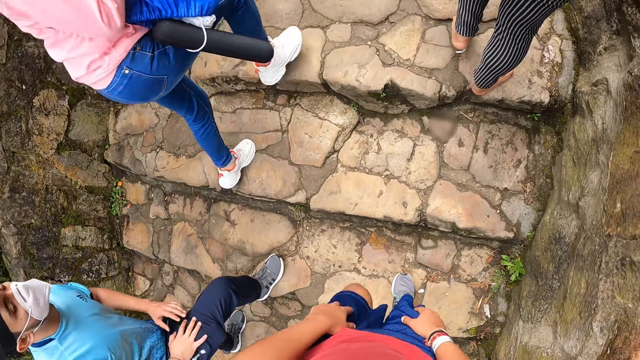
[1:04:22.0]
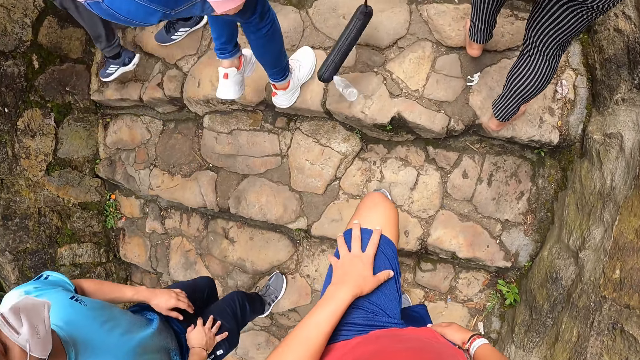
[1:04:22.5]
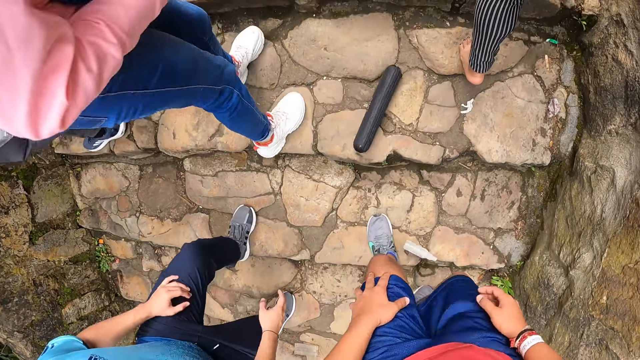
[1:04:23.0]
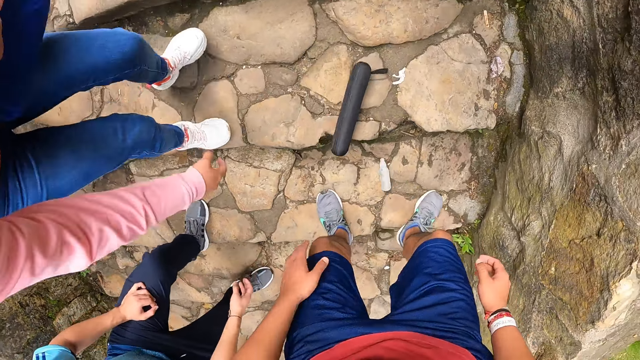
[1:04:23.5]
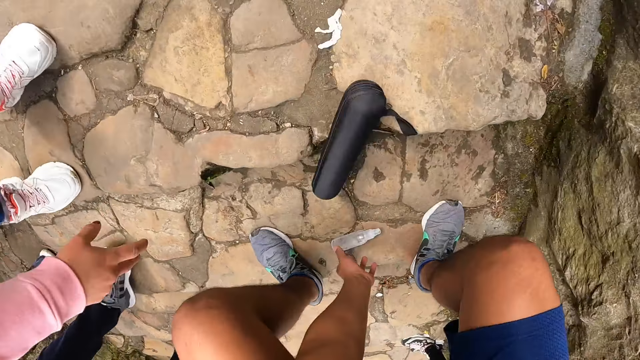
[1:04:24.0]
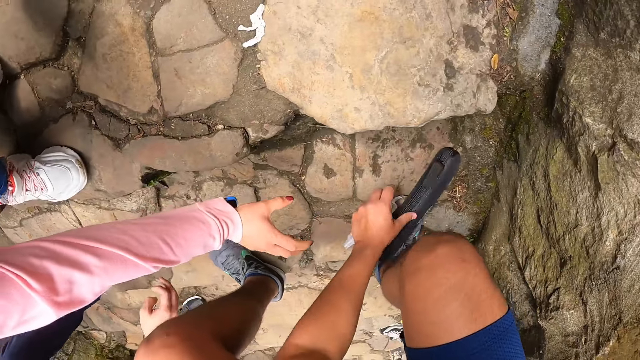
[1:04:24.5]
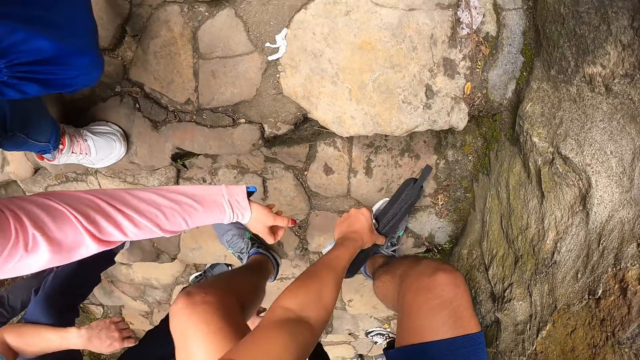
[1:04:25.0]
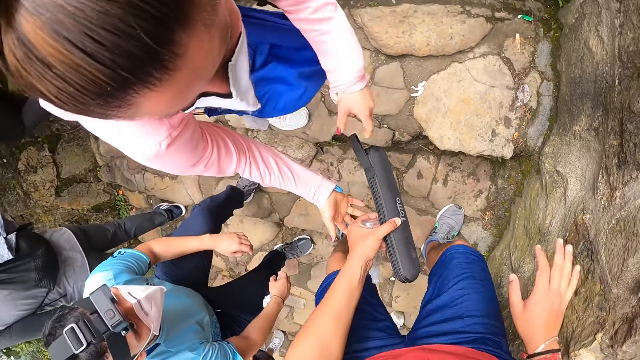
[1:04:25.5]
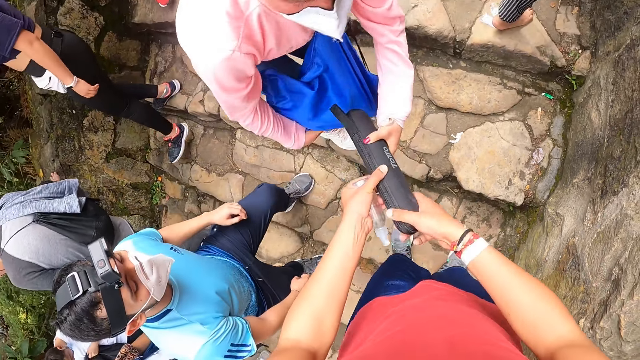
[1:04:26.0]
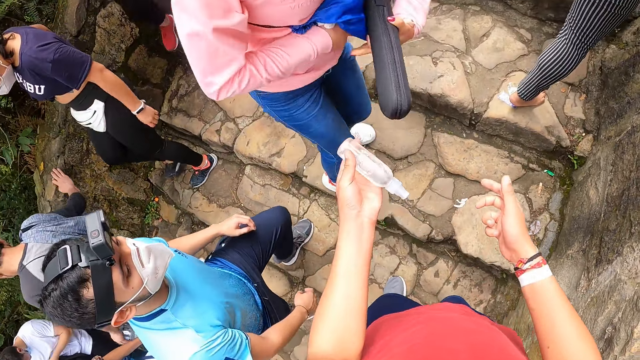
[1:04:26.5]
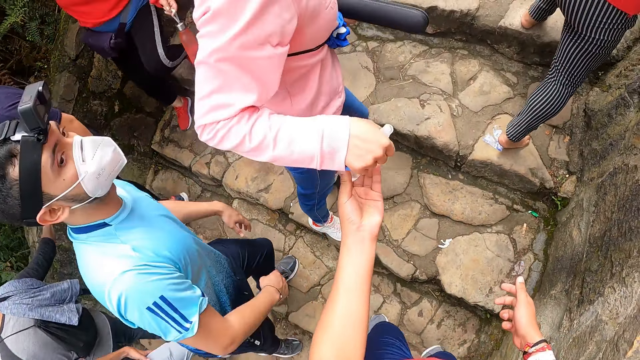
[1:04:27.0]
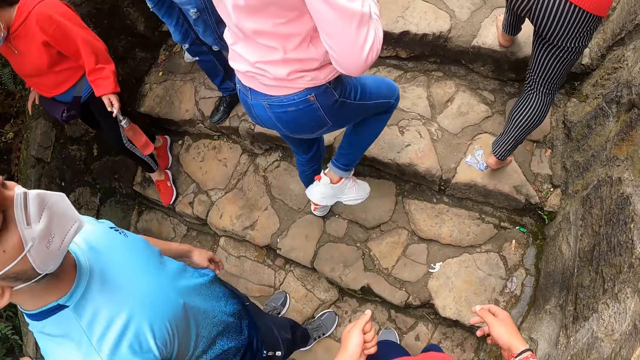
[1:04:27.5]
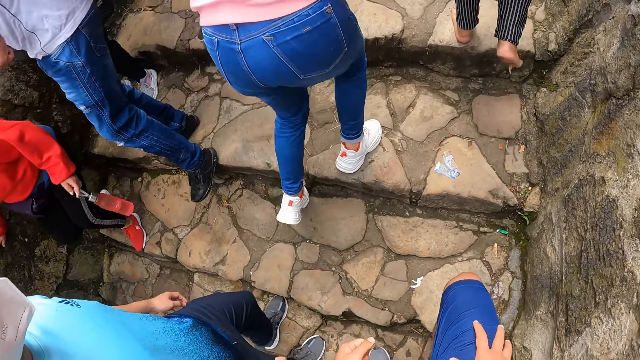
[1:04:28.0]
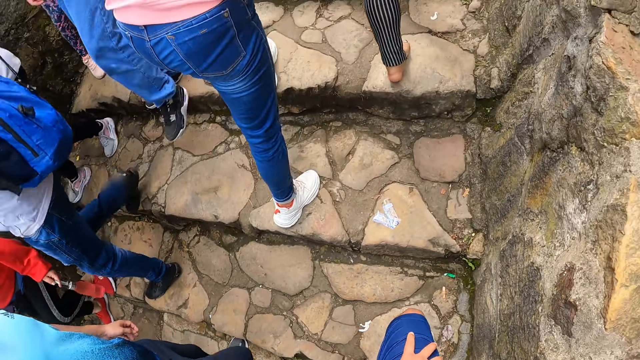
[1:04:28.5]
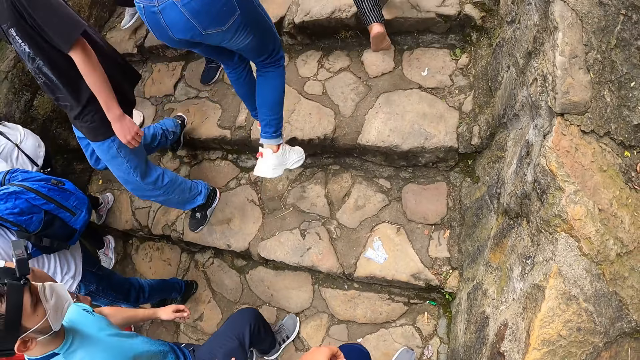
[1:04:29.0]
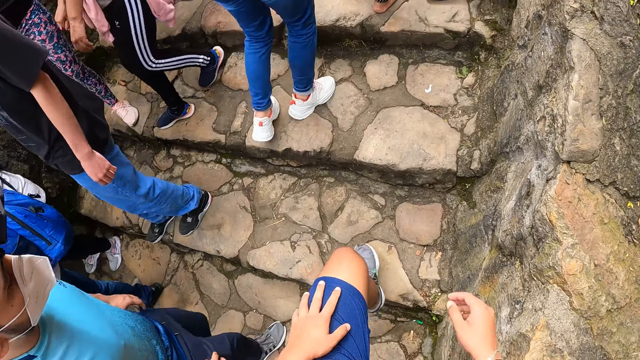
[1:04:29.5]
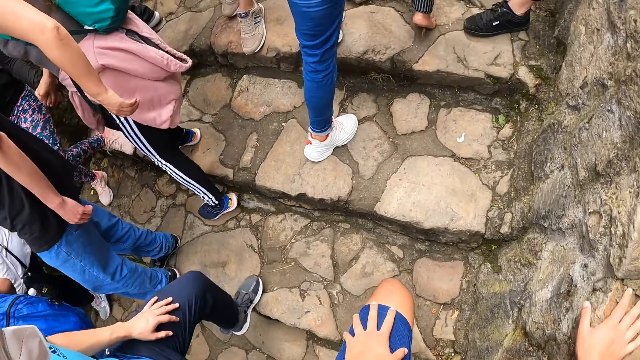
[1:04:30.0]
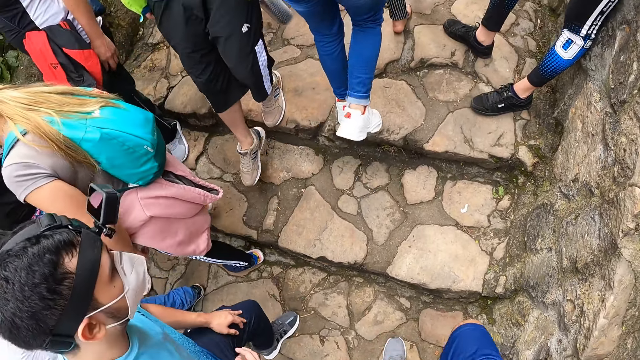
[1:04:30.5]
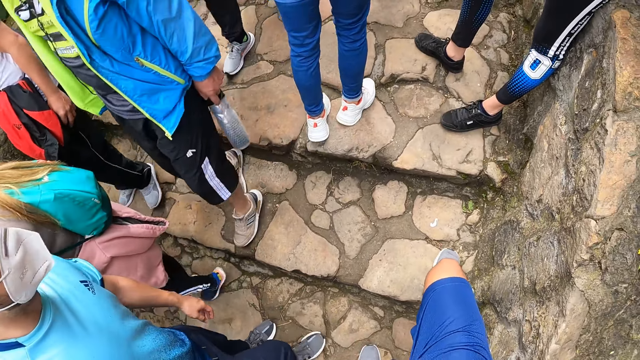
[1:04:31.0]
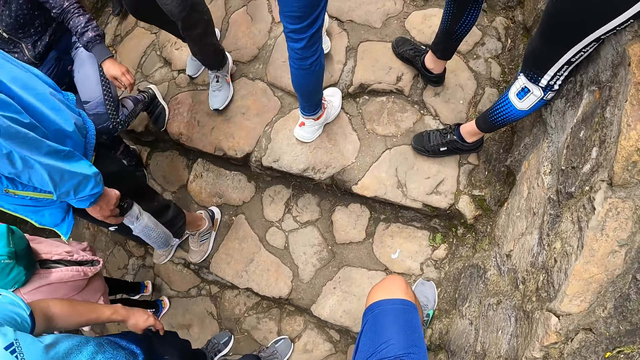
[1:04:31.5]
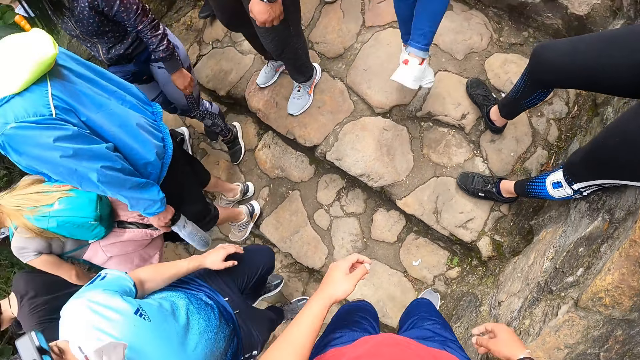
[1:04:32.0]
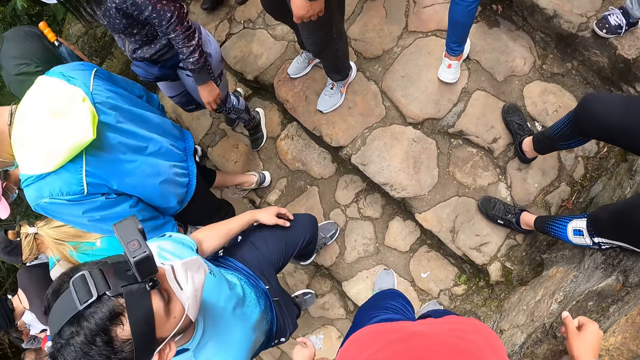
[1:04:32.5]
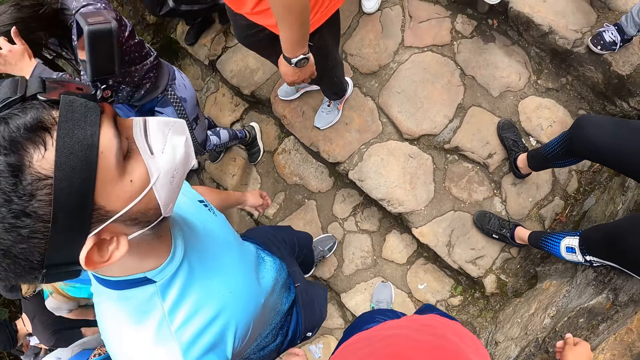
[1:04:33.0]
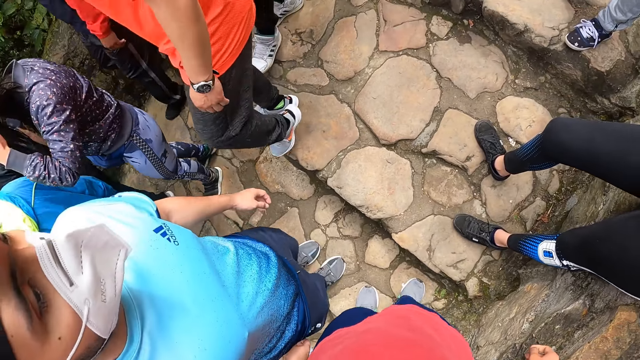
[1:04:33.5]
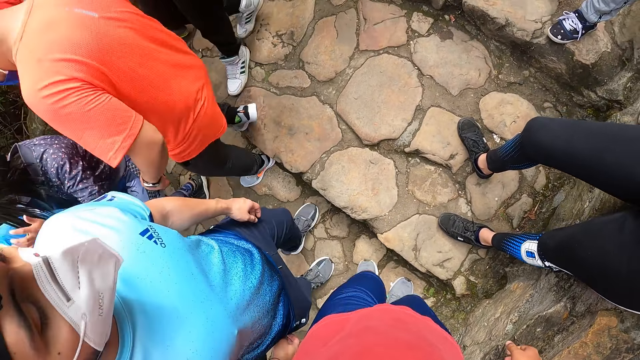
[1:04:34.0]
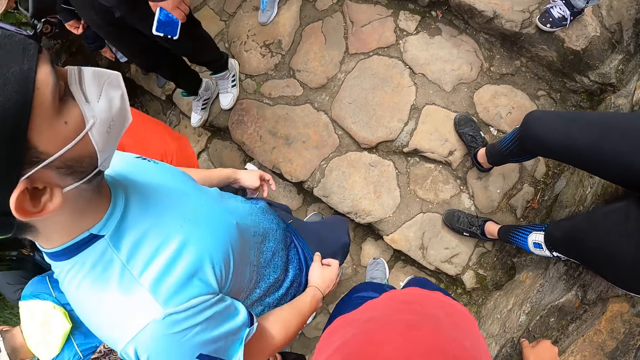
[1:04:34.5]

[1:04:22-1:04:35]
The camera wearer picks up a pocket sanitizer from the step with his left hand. A woman takes something on the ground. The camera wearer picks up a flask from the step with his left hand. He gives the woman the flask with his hands. A man climbs the flight of concrete steps. The camera wearer gives the woman the pocket sanitizer with his left hand. He climbs the stairs on the road path with the man.

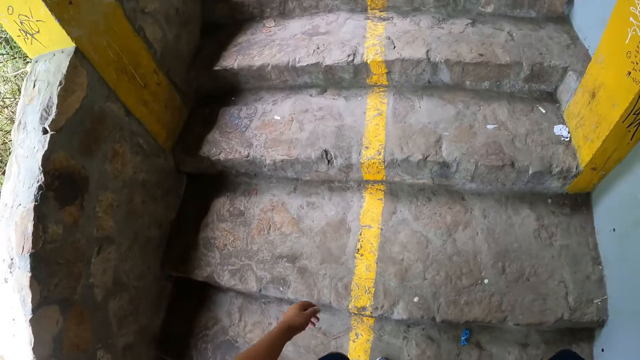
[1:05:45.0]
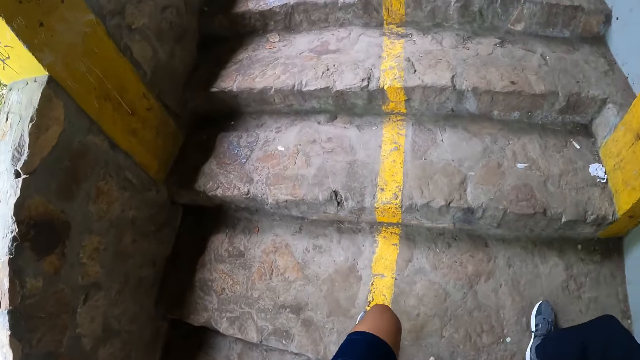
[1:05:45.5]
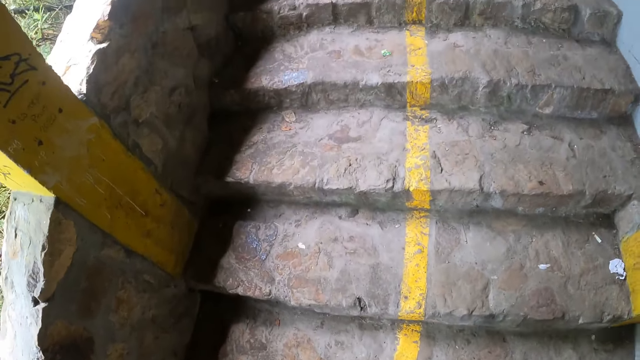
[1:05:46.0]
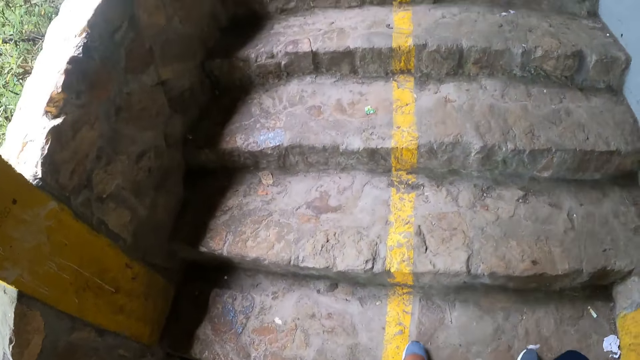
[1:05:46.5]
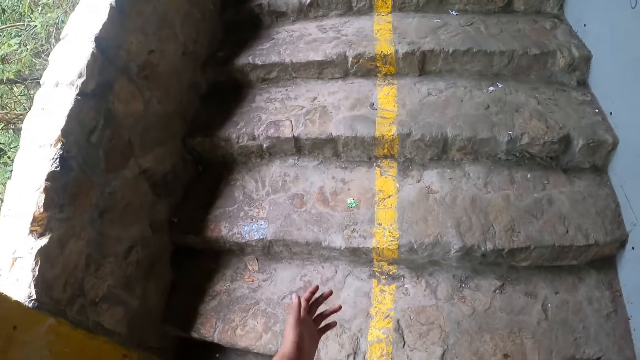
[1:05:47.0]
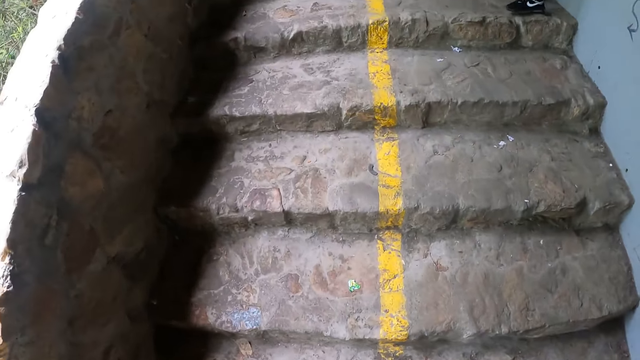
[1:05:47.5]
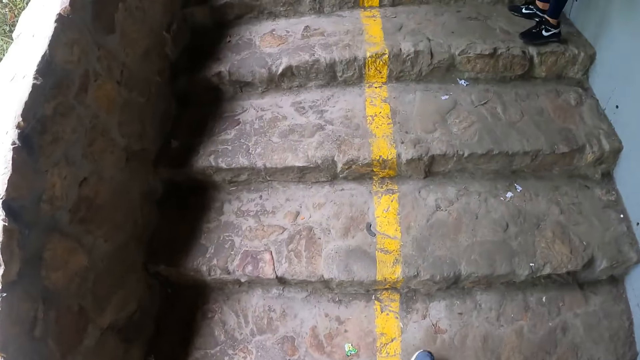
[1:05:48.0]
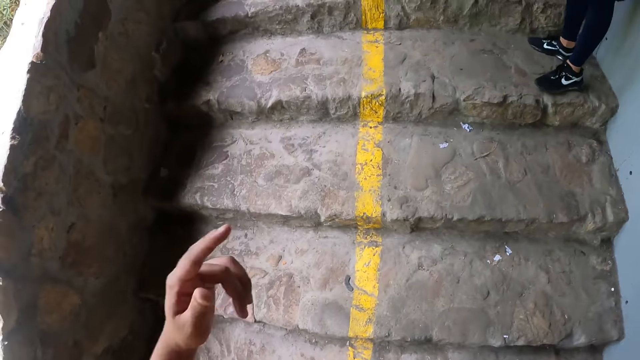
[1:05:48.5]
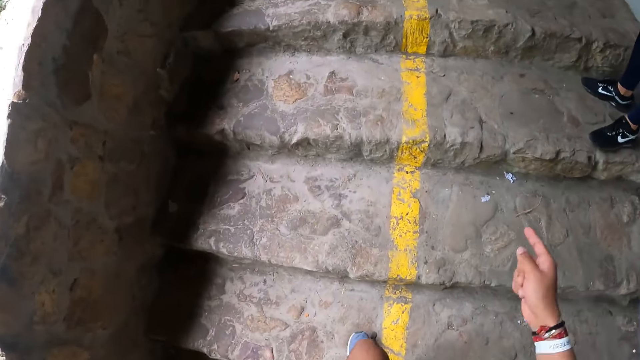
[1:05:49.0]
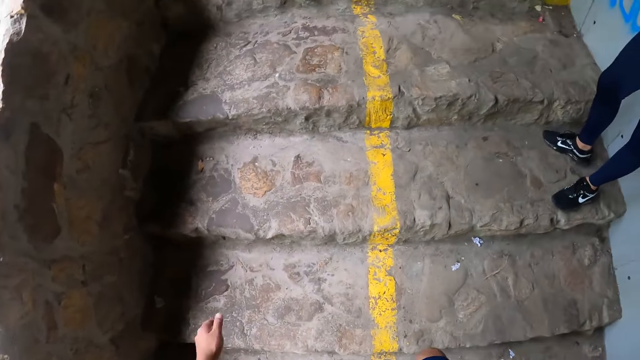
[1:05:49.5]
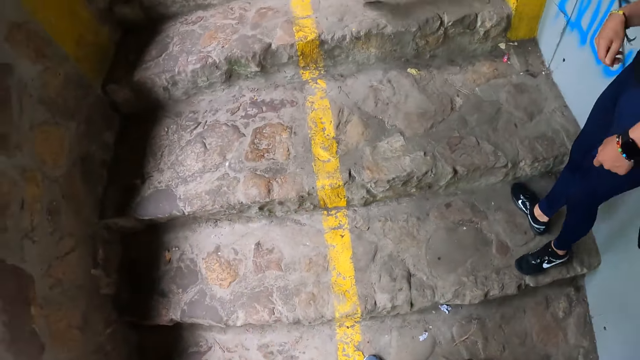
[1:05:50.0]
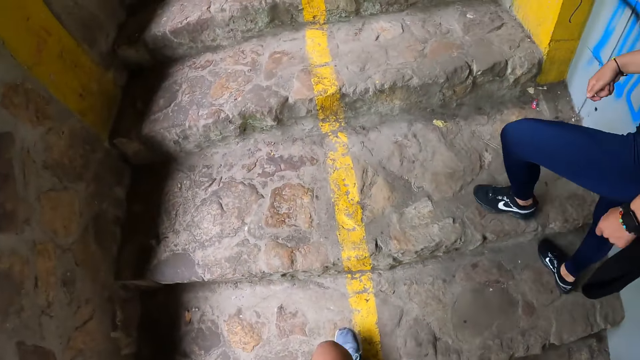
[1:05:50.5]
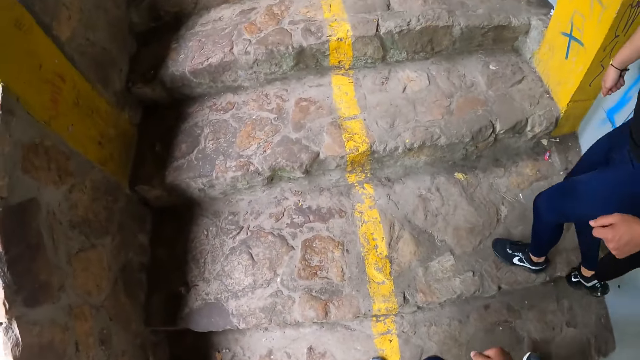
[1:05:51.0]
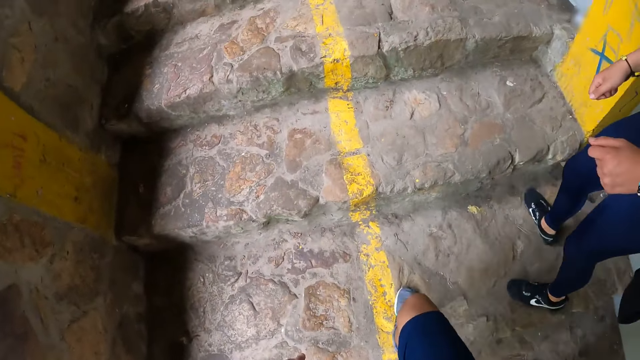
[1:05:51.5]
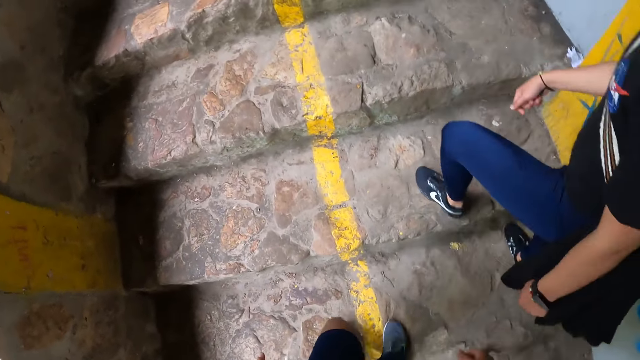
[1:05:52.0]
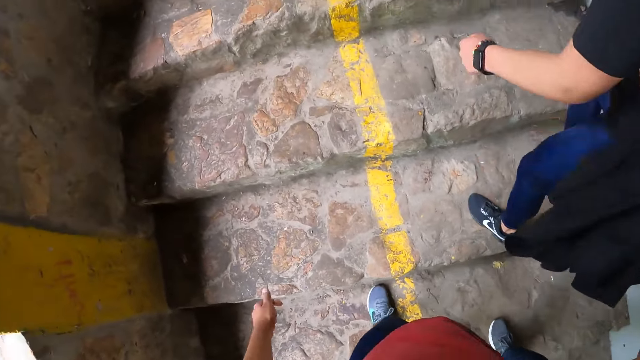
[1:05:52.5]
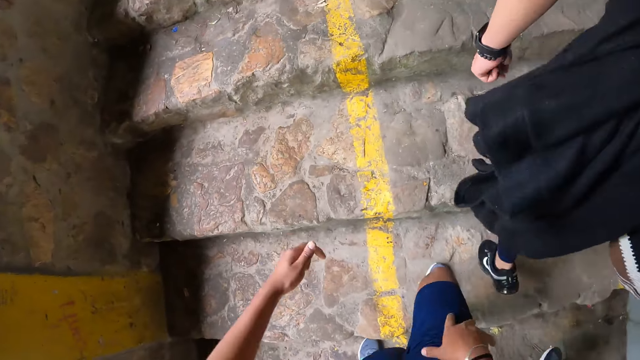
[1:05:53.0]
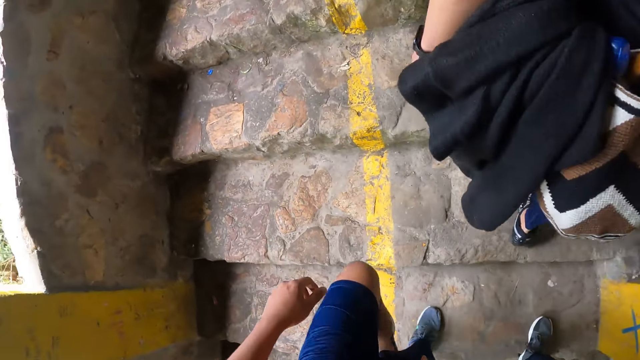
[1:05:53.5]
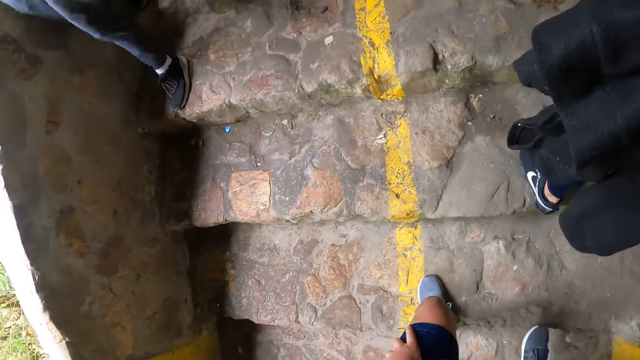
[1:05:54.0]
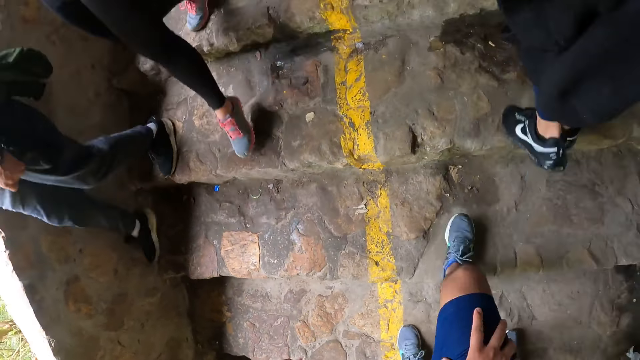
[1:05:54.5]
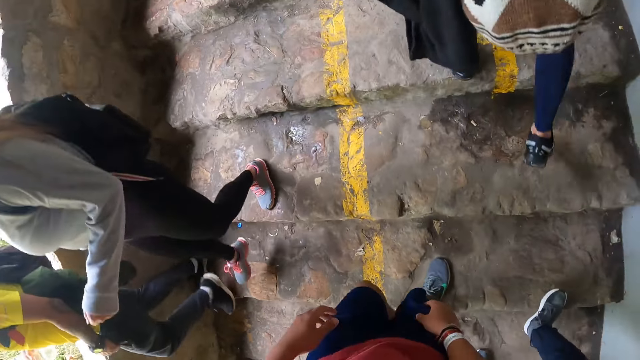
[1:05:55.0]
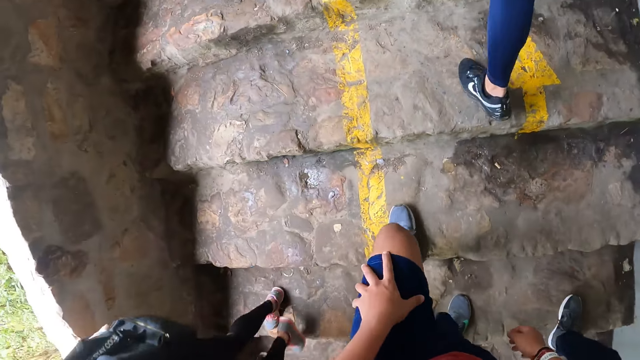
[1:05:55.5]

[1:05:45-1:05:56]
The camera wearer claps his hands. A man climbs the flight of concrete steps.
